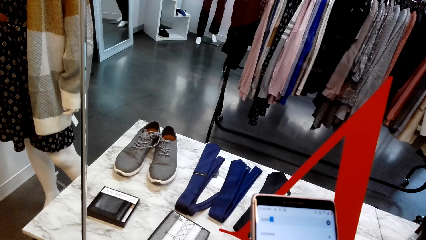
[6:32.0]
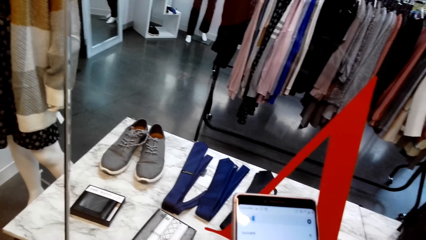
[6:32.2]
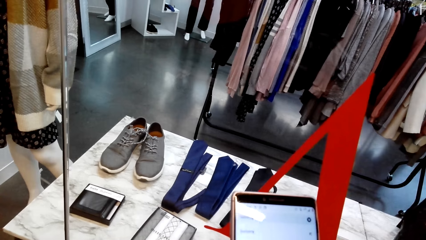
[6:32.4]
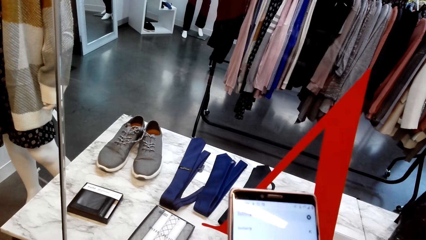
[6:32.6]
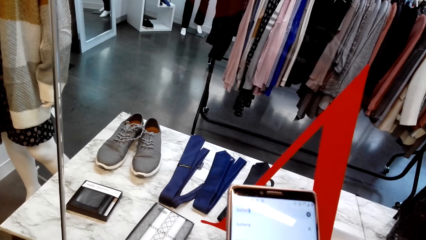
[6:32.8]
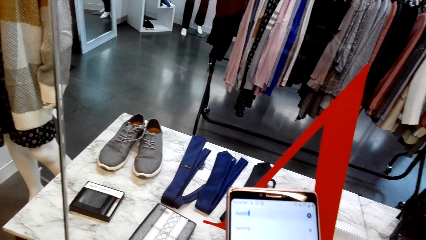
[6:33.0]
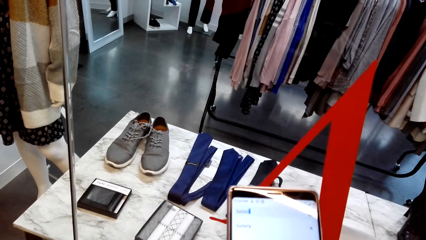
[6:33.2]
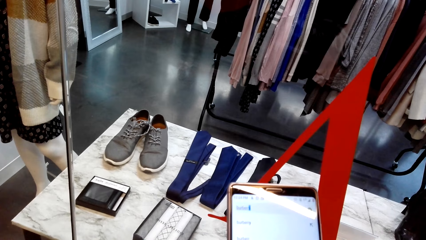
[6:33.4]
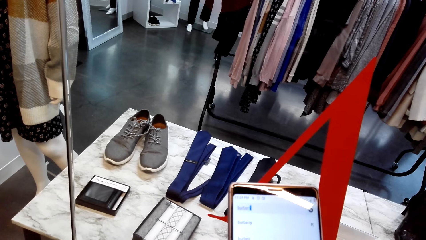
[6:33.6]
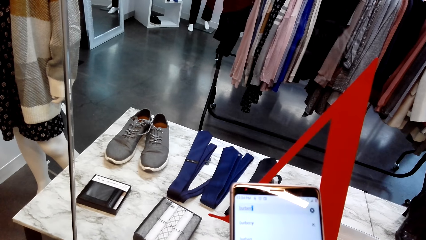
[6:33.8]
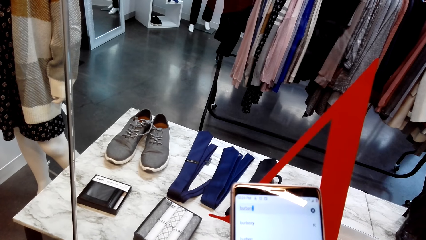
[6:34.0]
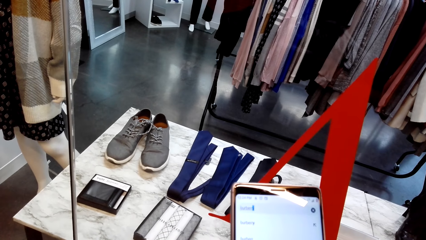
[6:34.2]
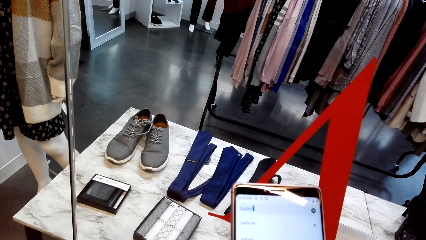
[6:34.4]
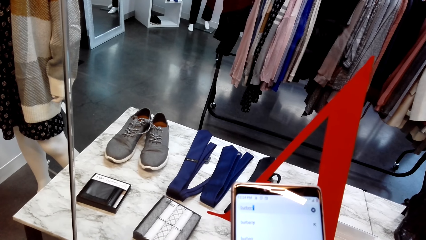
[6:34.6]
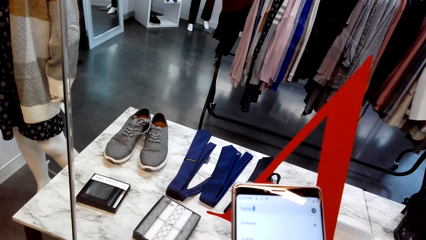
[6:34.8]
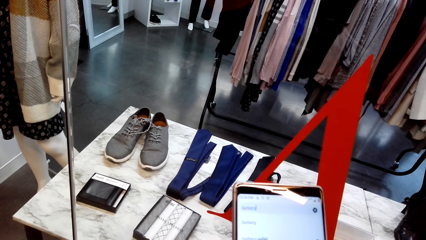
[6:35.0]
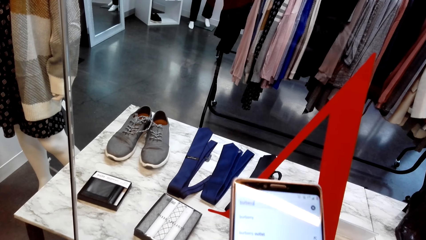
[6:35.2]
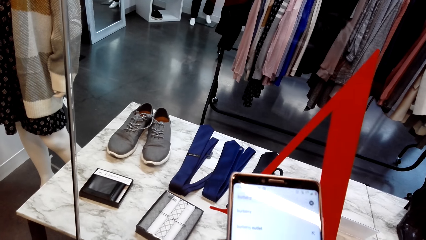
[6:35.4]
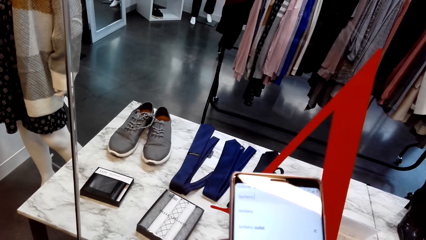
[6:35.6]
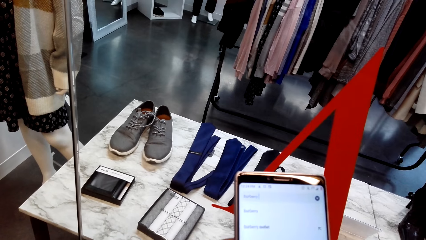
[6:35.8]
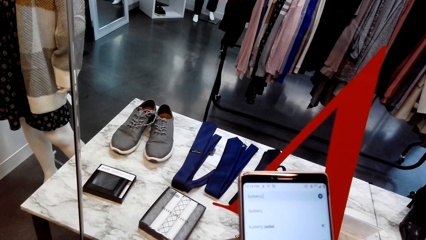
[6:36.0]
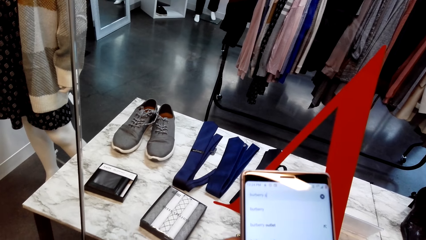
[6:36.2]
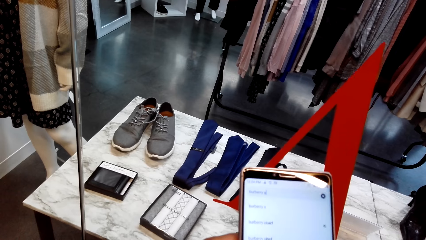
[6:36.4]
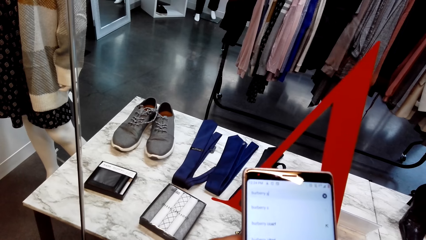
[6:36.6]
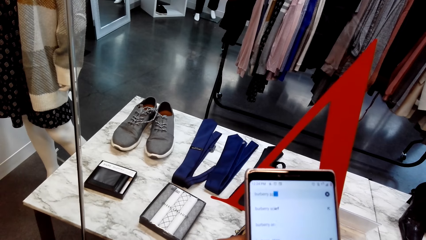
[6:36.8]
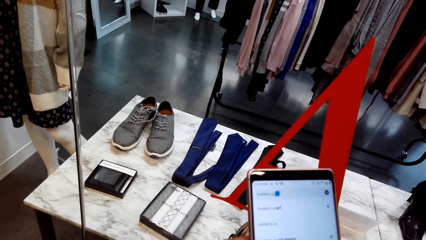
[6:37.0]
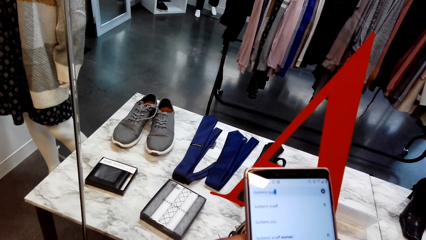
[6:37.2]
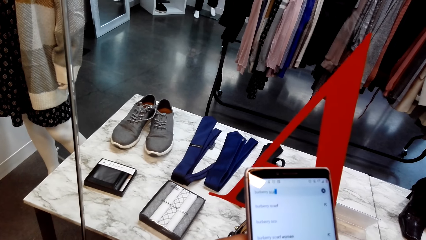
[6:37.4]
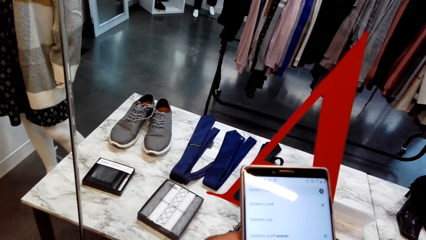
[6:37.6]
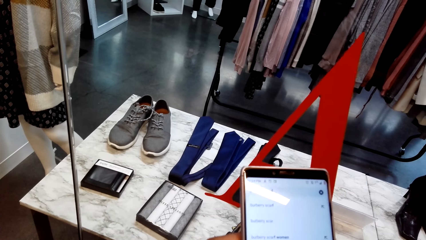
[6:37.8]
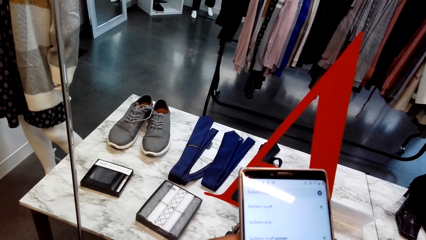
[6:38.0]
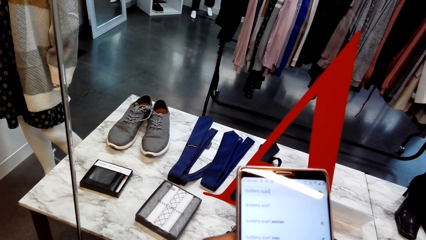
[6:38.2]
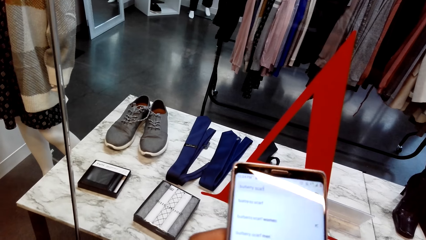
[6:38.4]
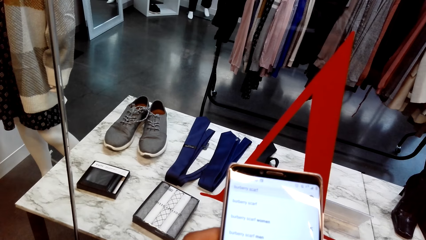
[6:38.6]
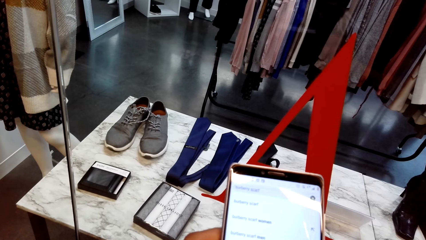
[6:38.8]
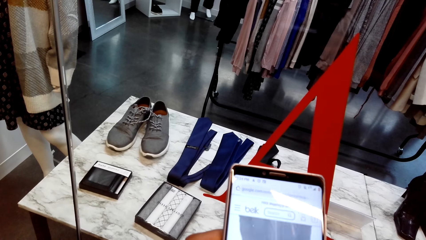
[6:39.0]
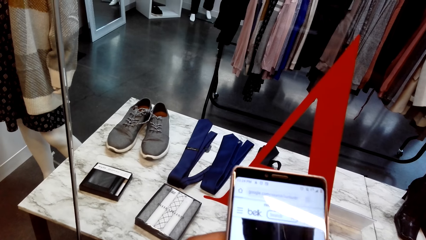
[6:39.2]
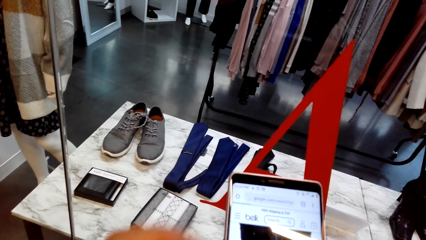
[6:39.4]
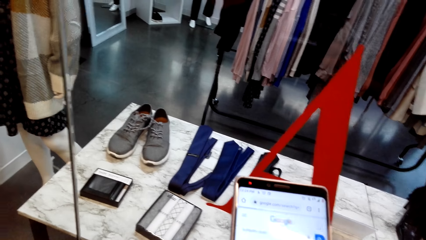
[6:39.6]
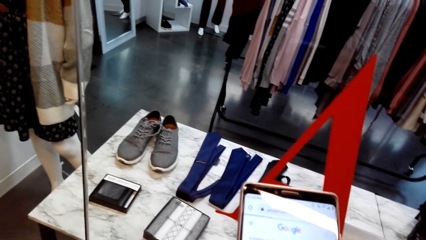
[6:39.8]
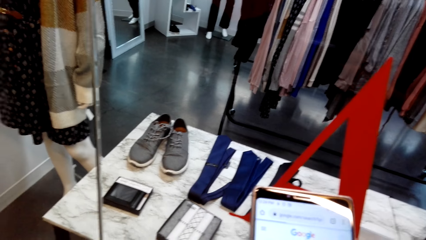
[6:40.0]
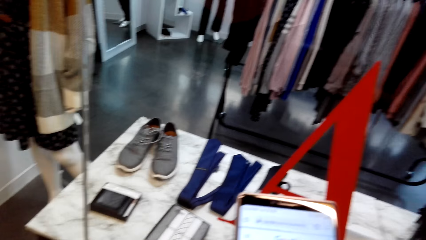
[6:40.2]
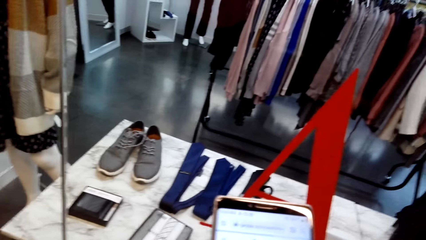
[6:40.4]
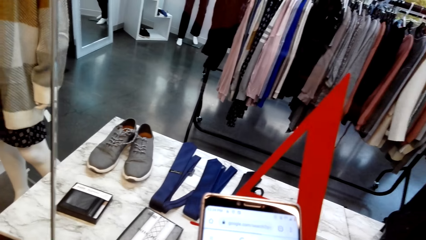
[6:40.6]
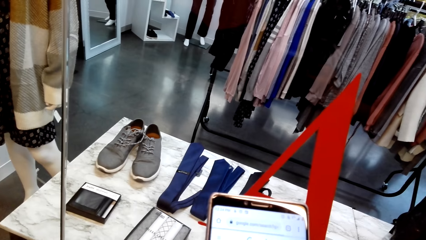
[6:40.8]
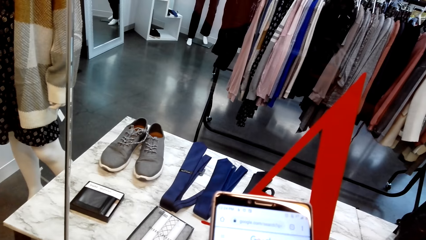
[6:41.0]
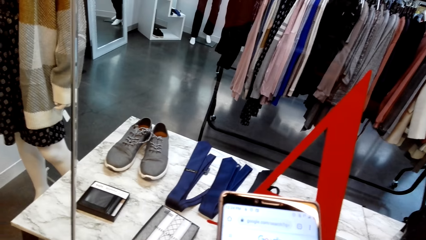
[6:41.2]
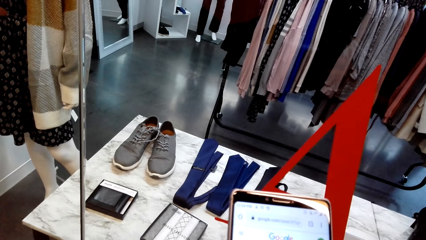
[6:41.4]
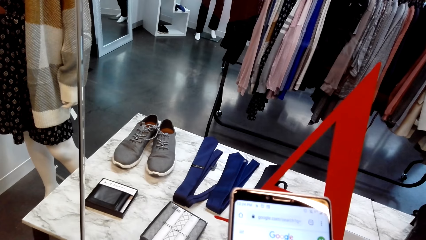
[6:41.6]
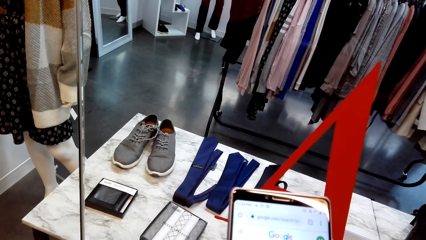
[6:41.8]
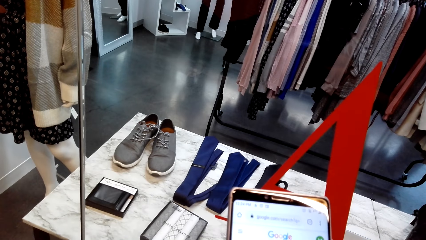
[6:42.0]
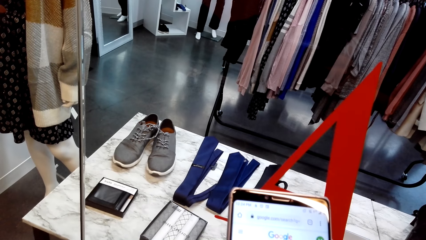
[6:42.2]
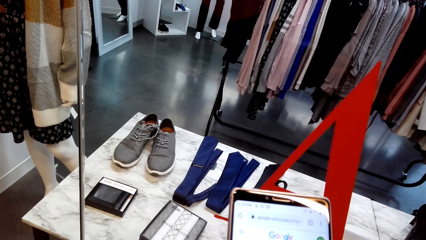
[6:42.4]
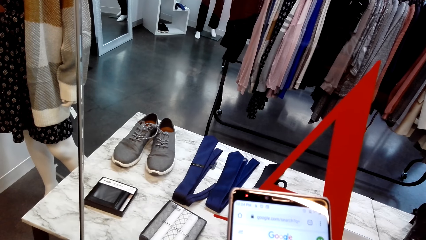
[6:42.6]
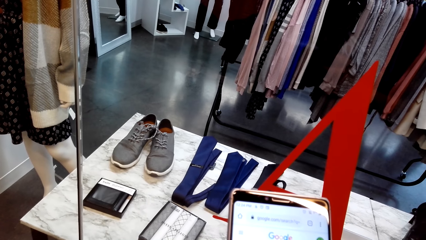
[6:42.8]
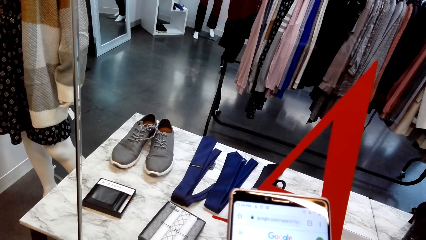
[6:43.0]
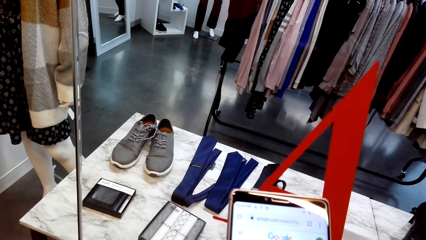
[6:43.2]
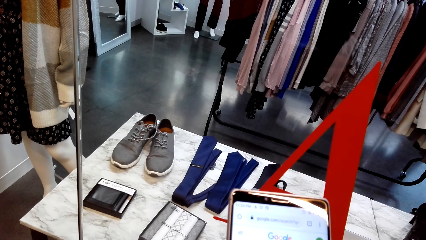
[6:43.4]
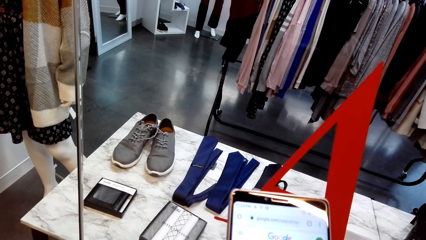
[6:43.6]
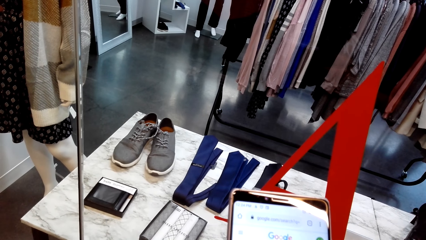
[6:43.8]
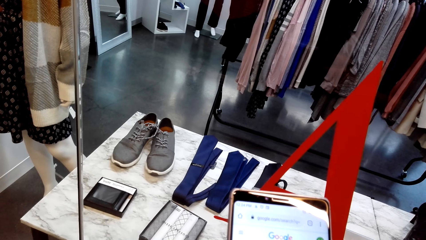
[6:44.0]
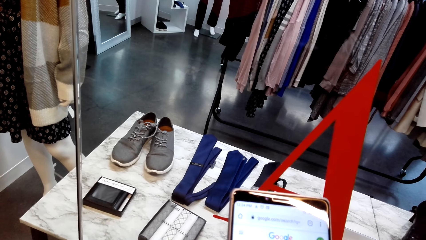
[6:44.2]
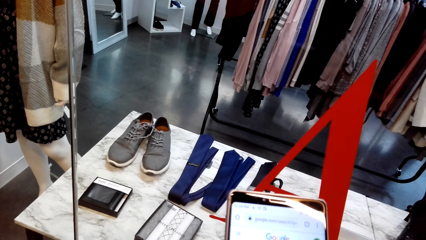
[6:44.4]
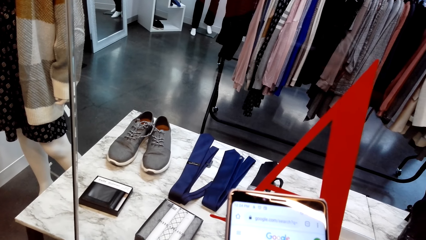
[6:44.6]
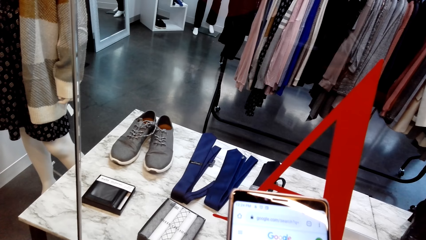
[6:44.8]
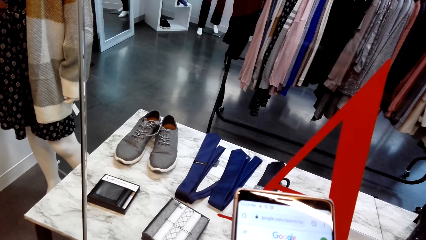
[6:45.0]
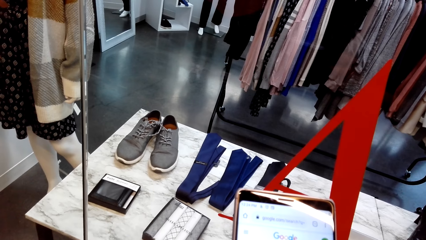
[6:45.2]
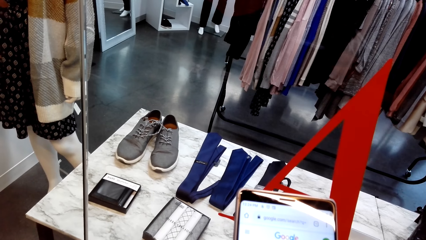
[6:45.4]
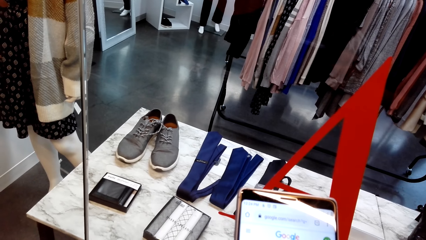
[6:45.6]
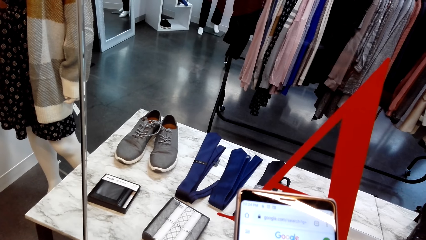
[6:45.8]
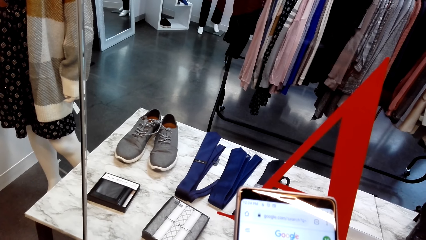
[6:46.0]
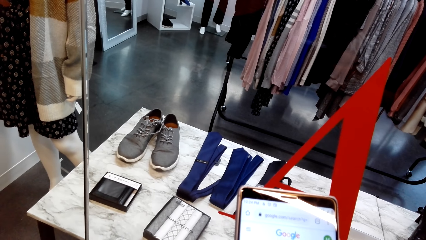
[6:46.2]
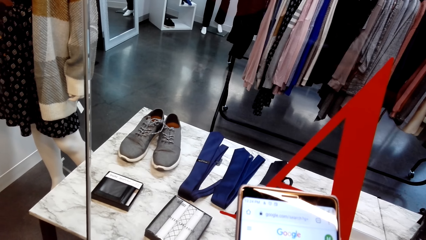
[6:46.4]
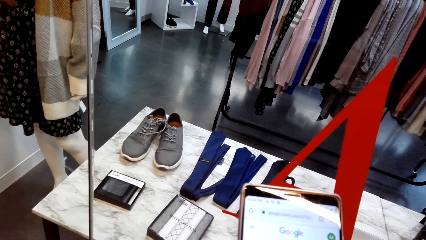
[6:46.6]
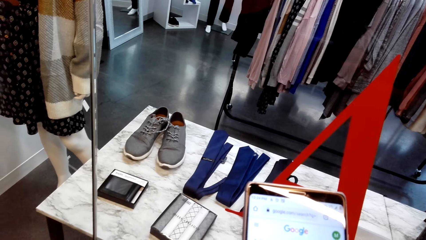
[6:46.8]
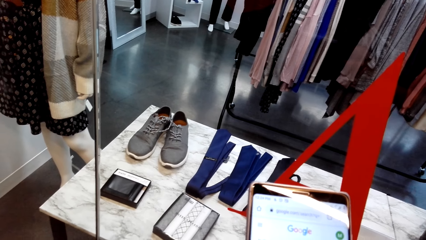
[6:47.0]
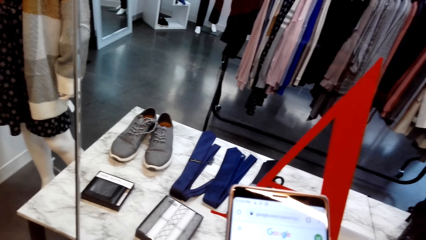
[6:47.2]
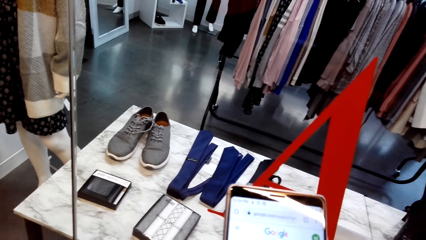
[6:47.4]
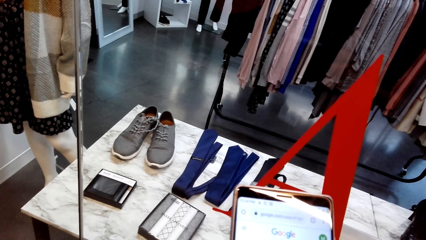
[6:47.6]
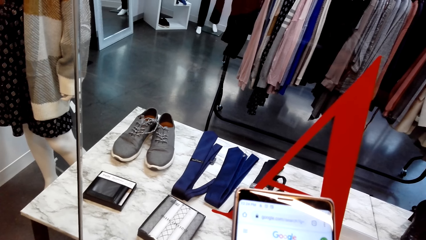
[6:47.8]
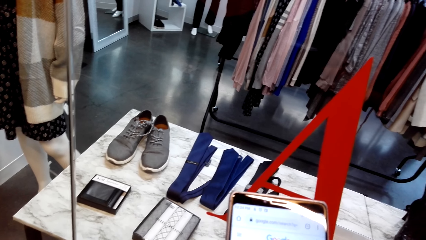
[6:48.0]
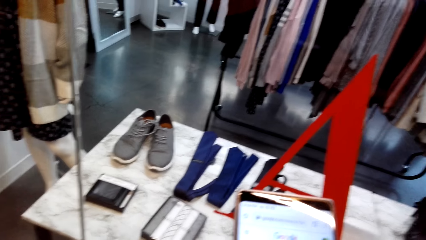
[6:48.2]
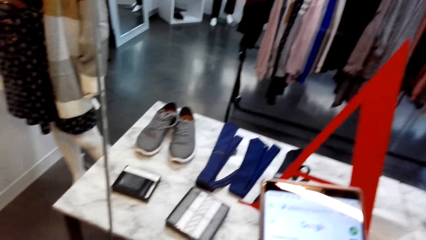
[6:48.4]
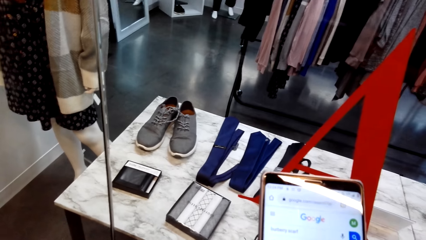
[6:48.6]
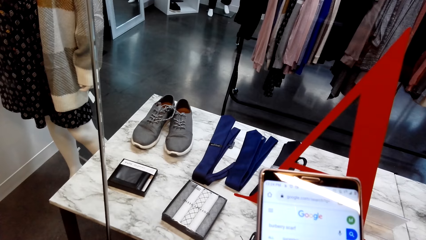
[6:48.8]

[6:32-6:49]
The camera wearer scrolls the phone repeatedly. They stare at the phone. They stare at the phone again.
